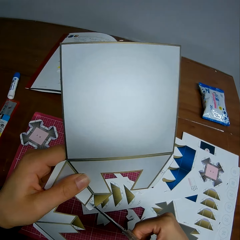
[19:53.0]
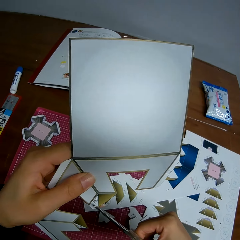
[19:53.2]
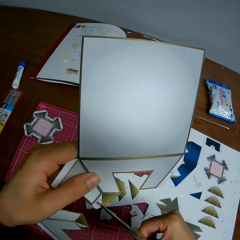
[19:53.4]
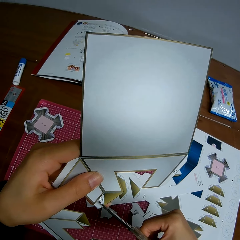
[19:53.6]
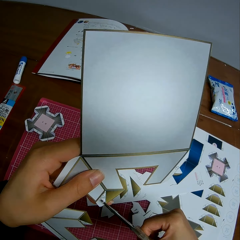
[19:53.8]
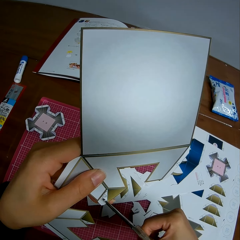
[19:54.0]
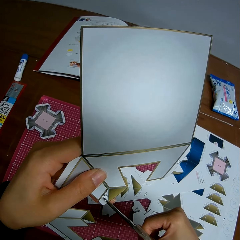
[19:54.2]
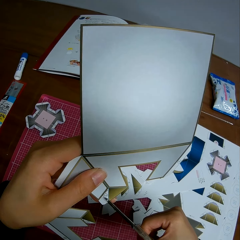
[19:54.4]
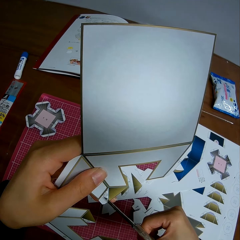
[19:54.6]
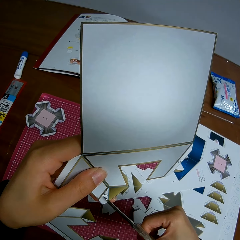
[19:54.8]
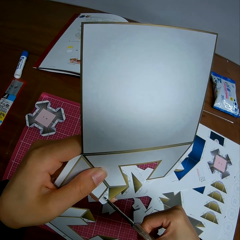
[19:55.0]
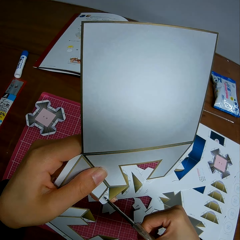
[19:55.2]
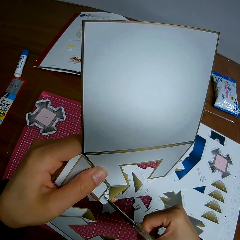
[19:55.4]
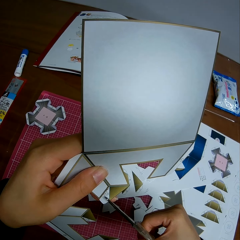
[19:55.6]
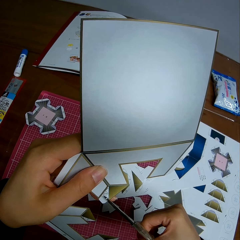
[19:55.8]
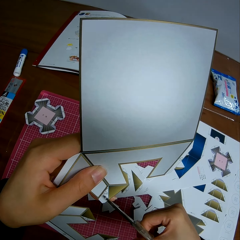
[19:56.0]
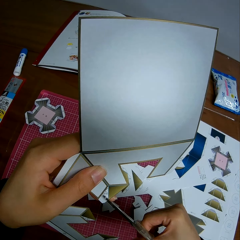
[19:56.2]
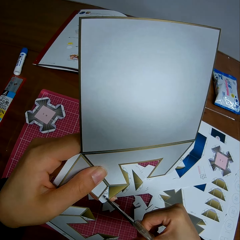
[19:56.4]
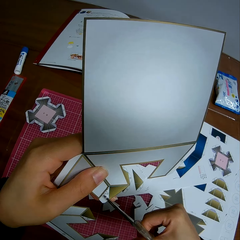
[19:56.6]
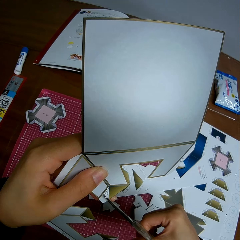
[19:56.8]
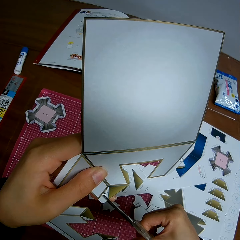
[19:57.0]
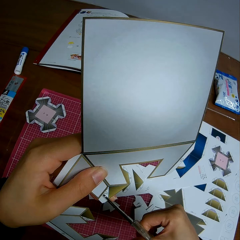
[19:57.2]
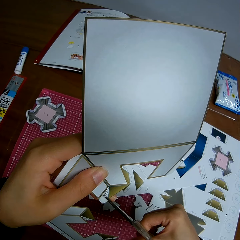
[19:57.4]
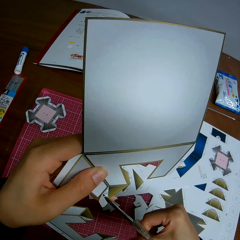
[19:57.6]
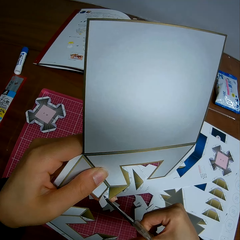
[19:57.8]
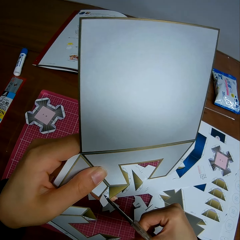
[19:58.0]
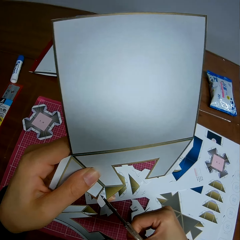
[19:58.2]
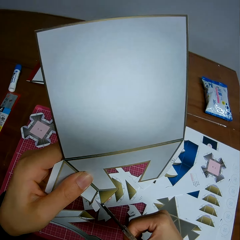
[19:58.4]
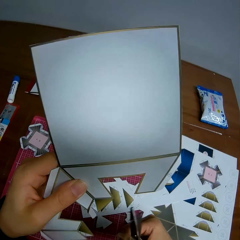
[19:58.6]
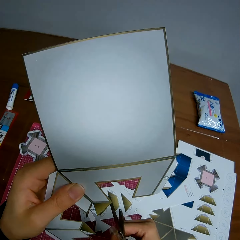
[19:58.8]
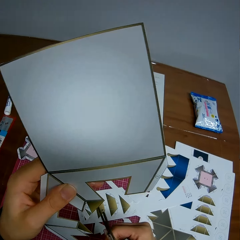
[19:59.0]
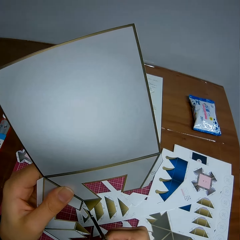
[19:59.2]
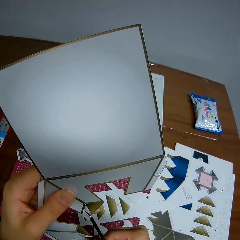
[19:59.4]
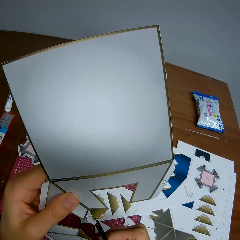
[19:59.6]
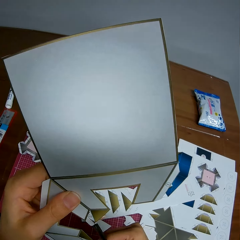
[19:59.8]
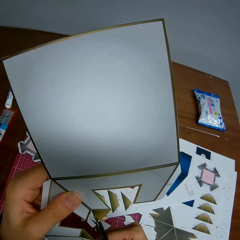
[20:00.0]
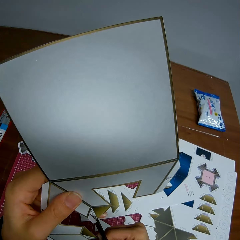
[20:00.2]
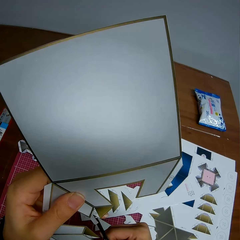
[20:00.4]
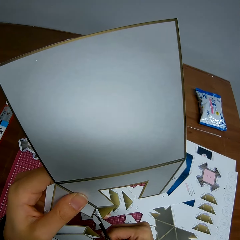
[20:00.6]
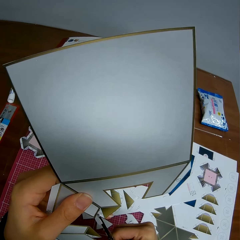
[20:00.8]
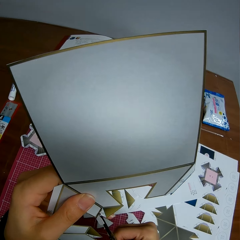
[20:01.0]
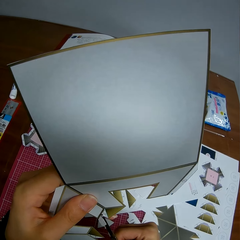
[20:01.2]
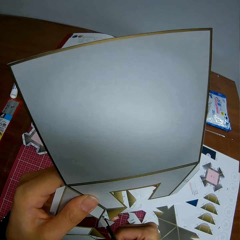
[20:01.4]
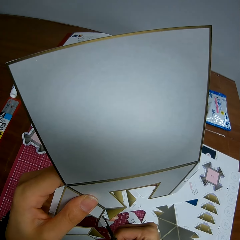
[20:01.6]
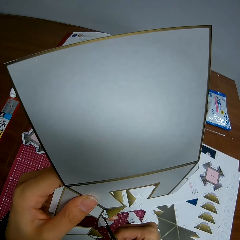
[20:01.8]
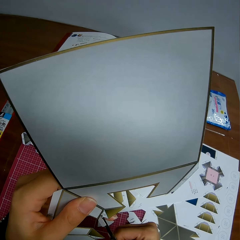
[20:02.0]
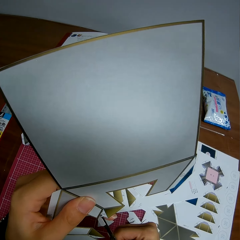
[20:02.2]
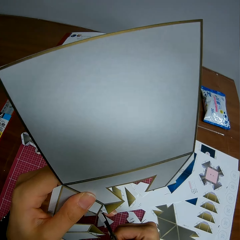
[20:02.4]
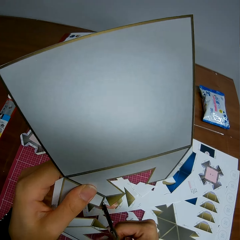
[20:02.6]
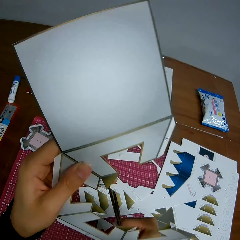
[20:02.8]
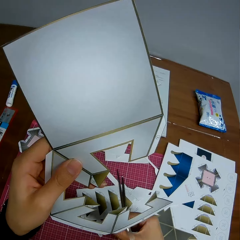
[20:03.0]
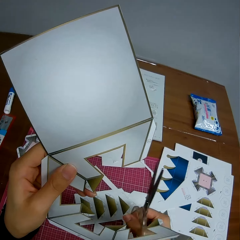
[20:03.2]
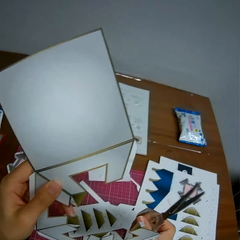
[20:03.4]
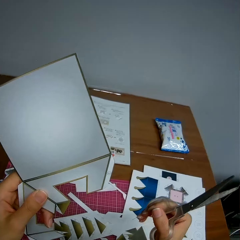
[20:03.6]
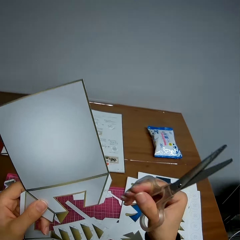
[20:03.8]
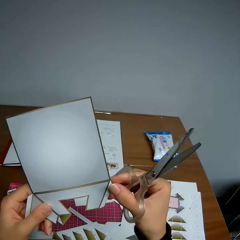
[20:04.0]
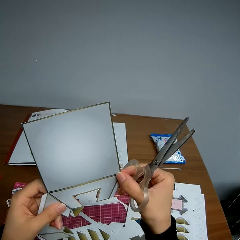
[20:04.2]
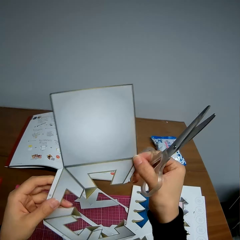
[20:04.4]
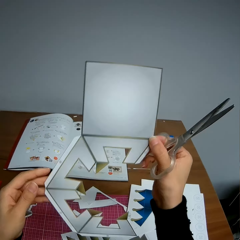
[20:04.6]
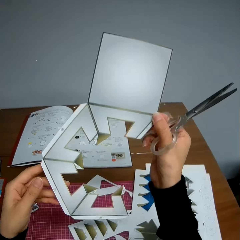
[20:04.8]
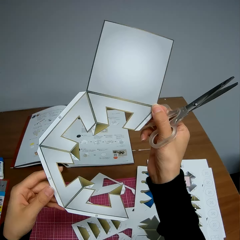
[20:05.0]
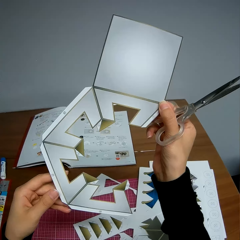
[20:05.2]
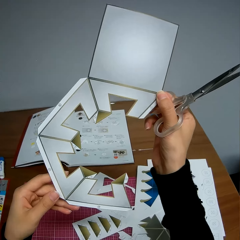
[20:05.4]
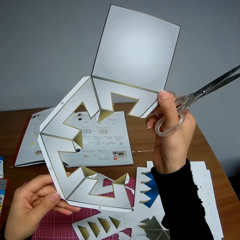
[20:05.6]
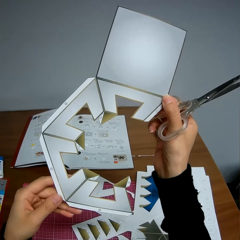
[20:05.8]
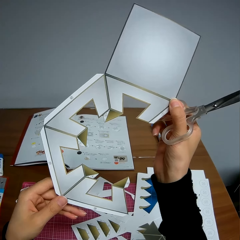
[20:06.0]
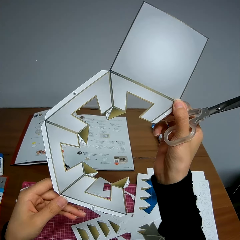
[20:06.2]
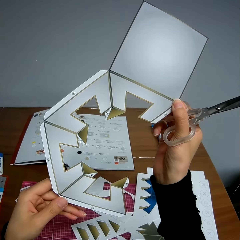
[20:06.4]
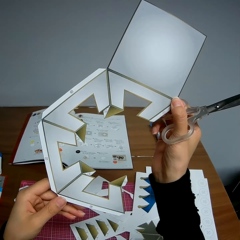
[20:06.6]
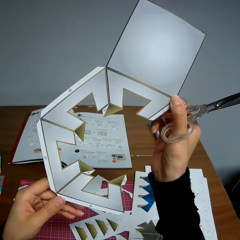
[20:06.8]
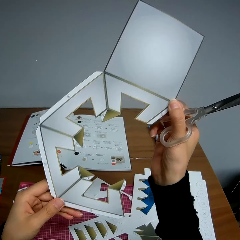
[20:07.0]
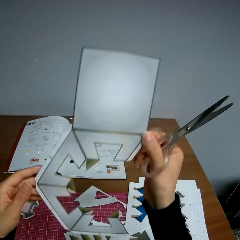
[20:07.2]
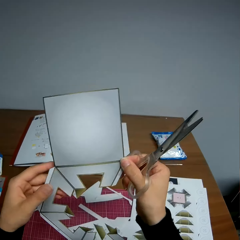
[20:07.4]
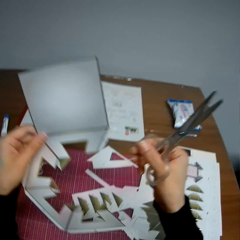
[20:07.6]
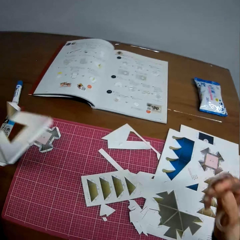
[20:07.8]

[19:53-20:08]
The camera wearer adjusts the paper design. They lift up the crafting paper.

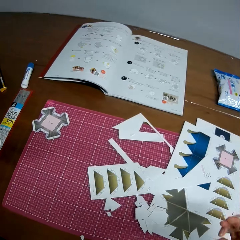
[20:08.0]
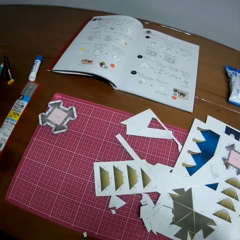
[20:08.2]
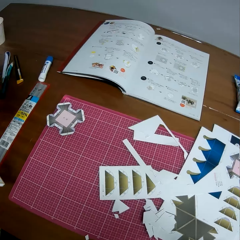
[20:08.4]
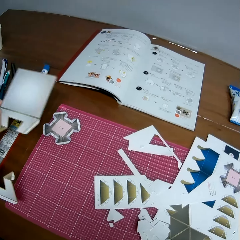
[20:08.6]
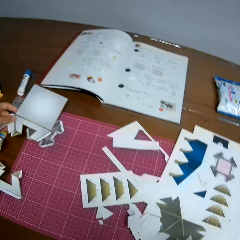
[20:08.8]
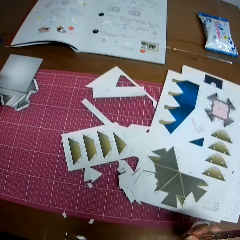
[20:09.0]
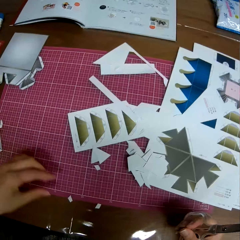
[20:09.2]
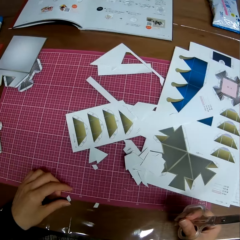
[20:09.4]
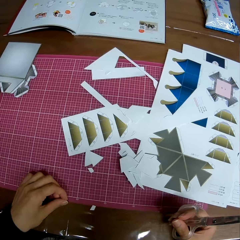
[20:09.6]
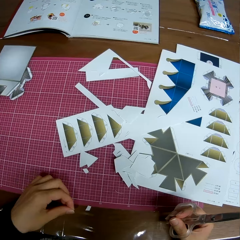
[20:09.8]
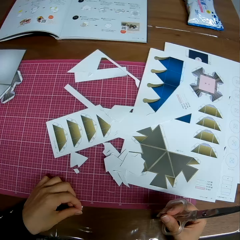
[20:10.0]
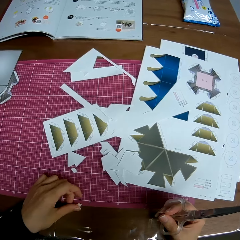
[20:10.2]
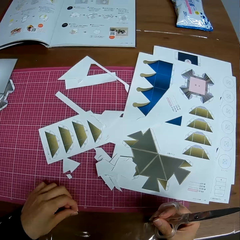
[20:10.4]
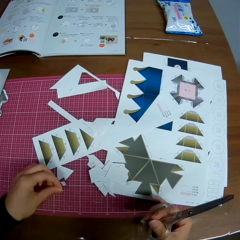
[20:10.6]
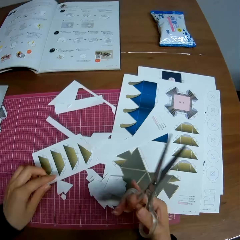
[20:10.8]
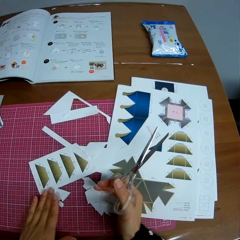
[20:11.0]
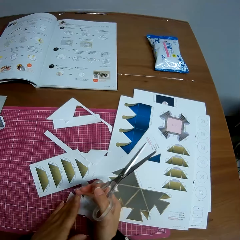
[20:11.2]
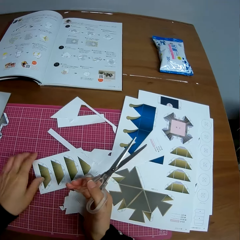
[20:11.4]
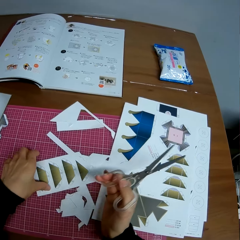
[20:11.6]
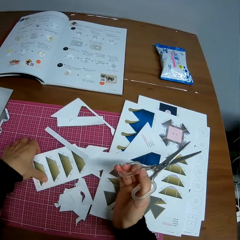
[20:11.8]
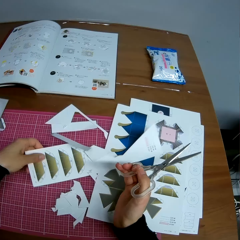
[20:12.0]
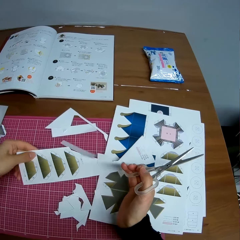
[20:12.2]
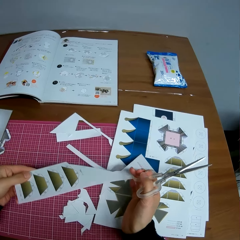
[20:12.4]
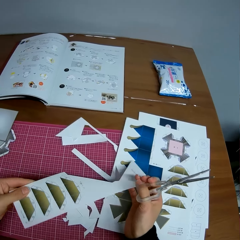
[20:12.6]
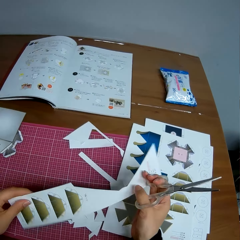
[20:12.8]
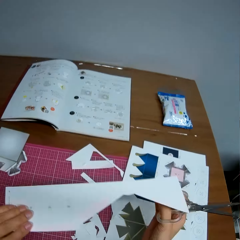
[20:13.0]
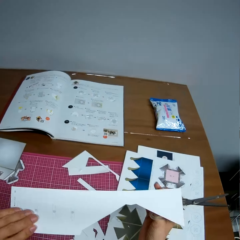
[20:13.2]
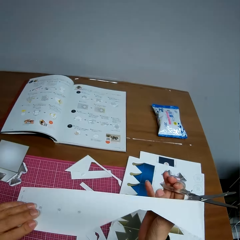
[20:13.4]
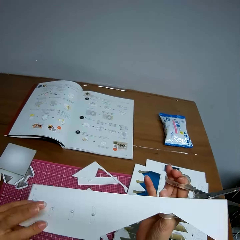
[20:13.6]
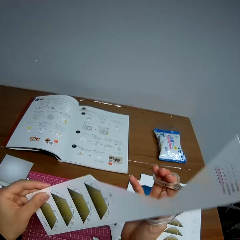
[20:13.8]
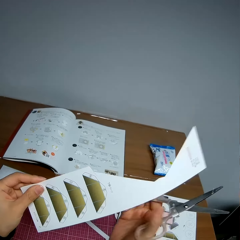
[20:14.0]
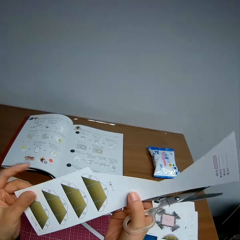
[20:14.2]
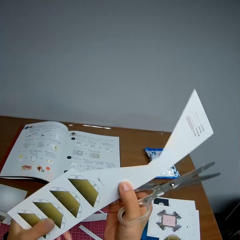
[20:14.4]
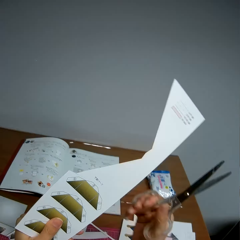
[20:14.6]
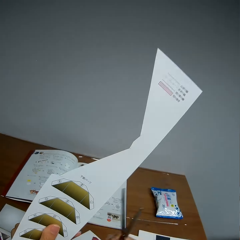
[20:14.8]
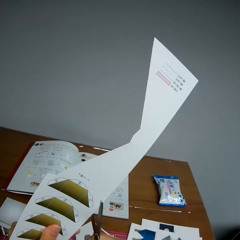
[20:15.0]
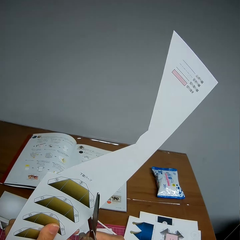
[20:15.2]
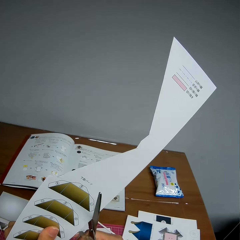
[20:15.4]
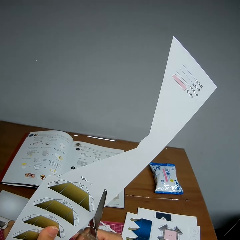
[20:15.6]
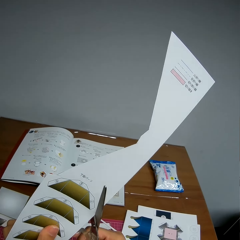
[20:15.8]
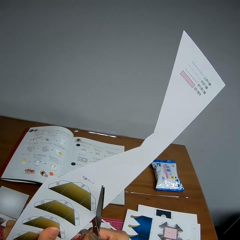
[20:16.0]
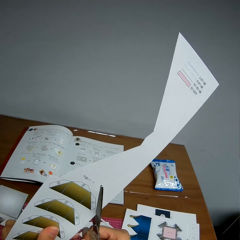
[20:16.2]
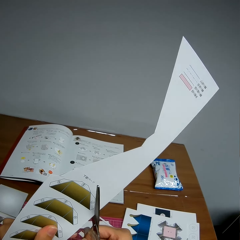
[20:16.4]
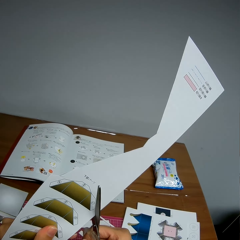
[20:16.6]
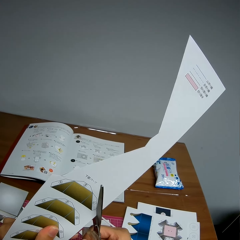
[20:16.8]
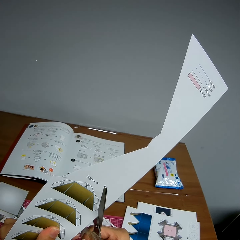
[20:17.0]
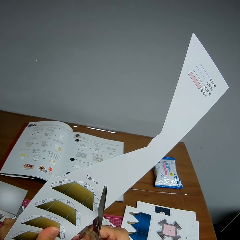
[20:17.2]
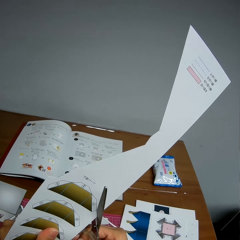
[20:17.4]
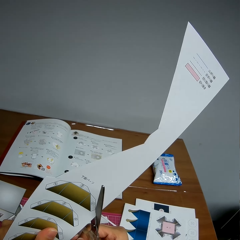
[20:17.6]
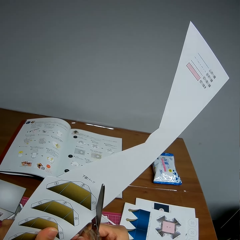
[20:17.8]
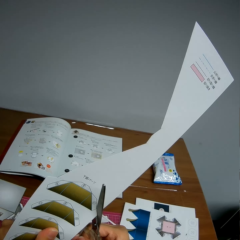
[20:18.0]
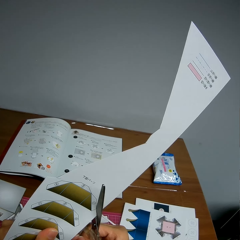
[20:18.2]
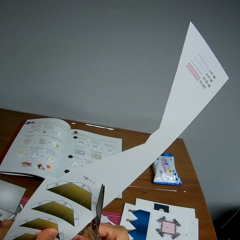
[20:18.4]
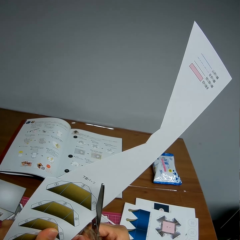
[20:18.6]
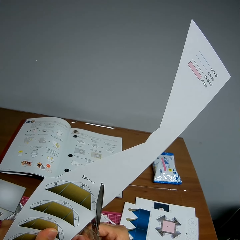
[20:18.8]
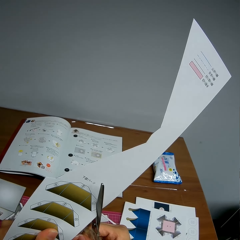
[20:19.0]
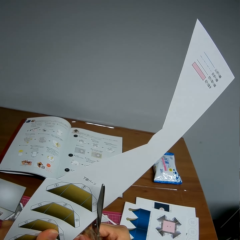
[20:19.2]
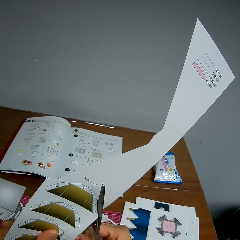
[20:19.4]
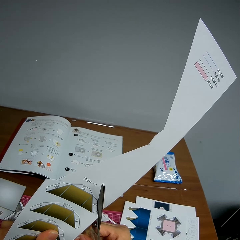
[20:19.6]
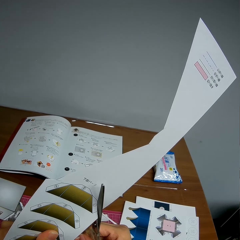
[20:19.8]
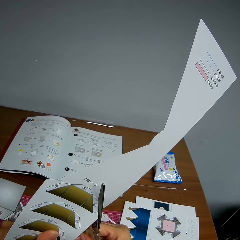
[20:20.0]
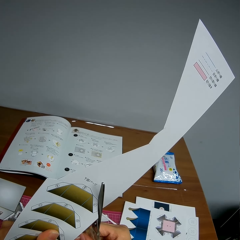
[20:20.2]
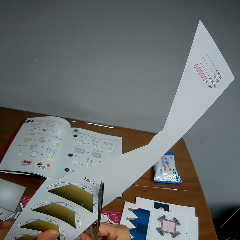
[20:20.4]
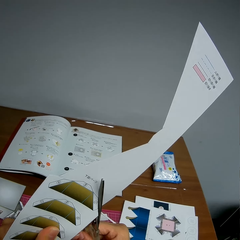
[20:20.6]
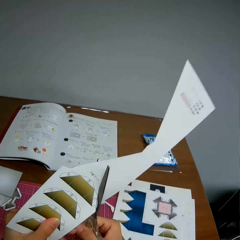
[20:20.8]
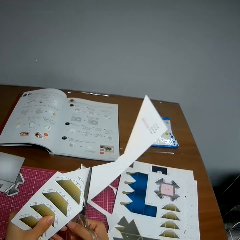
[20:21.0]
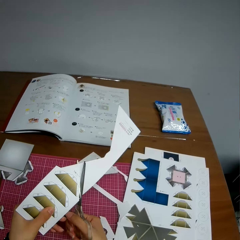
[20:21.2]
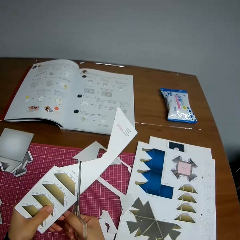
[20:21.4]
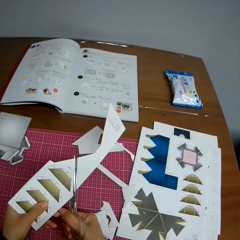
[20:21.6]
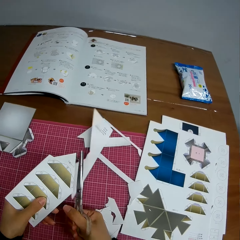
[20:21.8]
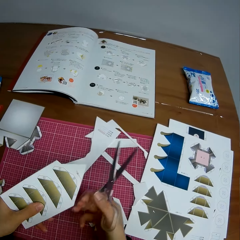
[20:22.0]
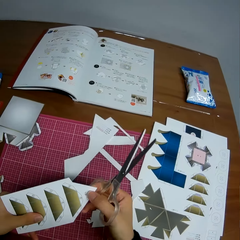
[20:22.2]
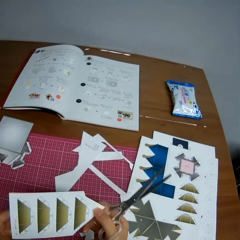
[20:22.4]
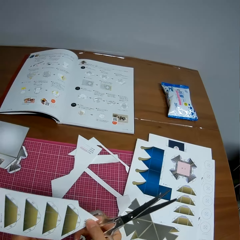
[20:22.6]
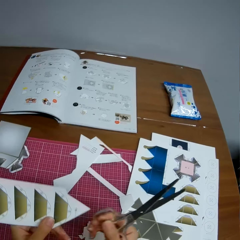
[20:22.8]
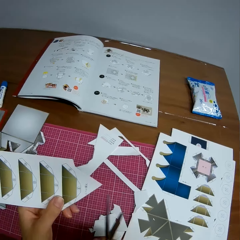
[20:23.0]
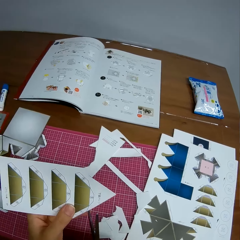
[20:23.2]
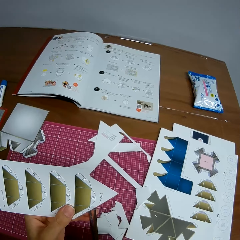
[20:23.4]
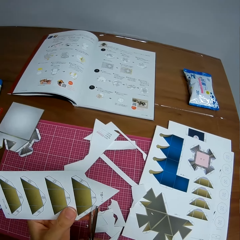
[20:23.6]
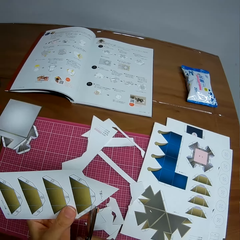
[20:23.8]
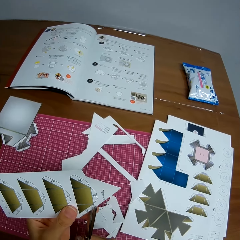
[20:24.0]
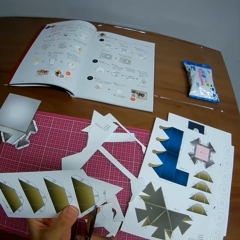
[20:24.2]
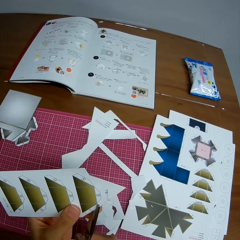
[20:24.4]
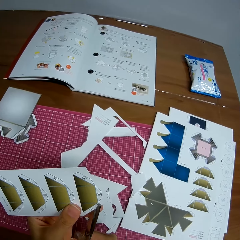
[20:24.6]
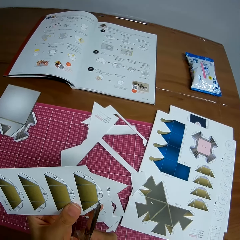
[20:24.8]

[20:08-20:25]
The camera wearer puts the crafting paper on the table. They pick up the cut out pieces of crafting paper. They pack the pieces. They pick up another crafting paper. They flip the crafting paper. They cut a piece of the crafting paper. They rotate the piece of paper.
